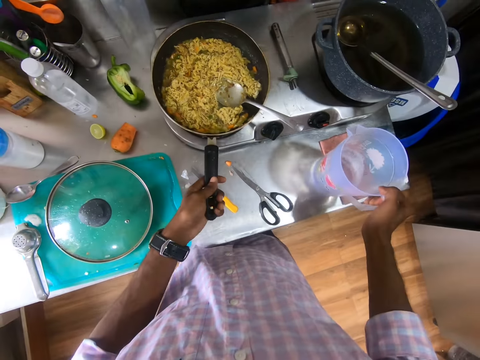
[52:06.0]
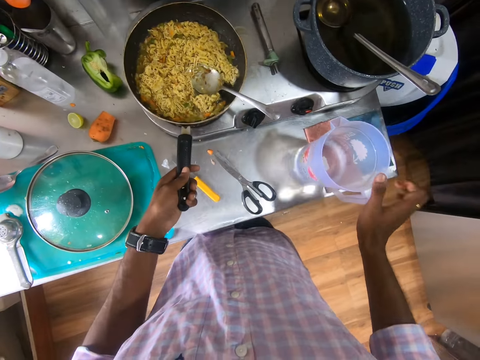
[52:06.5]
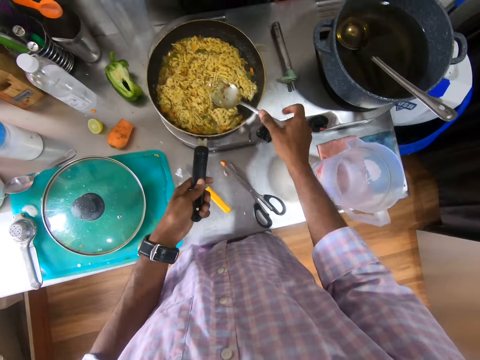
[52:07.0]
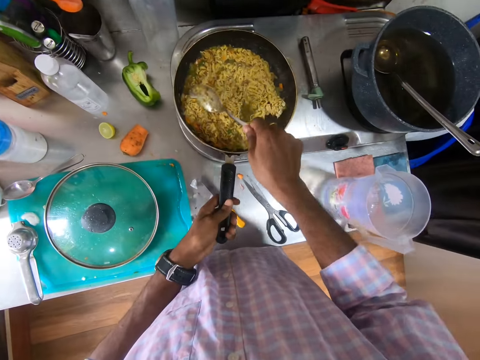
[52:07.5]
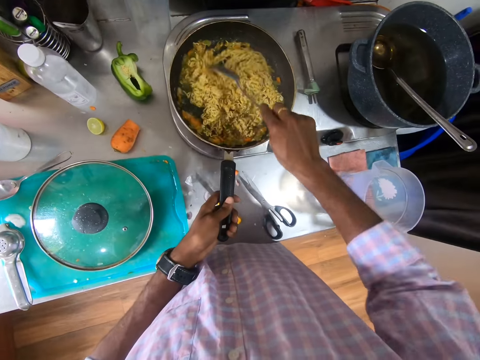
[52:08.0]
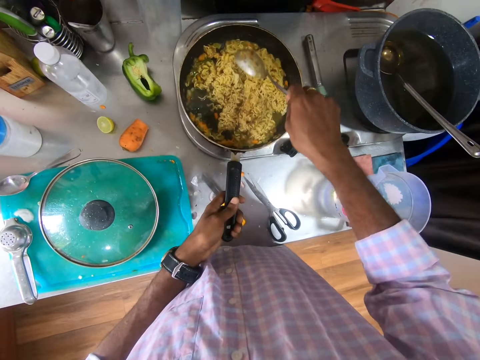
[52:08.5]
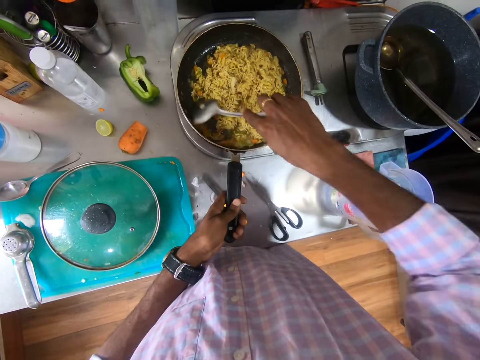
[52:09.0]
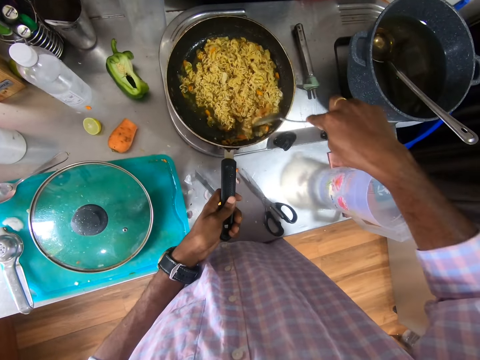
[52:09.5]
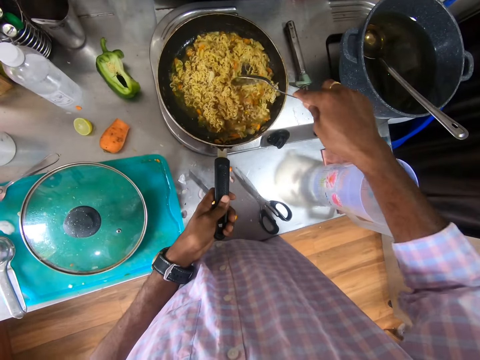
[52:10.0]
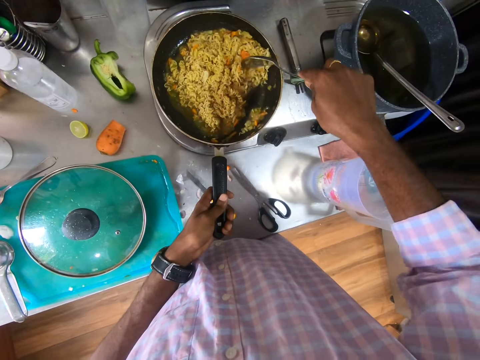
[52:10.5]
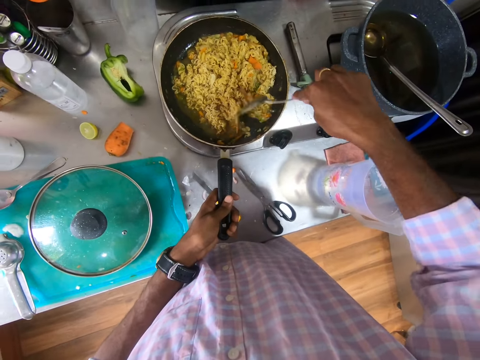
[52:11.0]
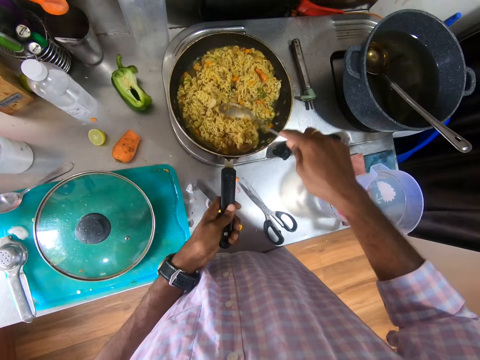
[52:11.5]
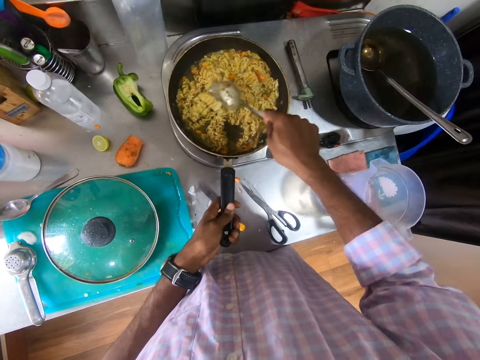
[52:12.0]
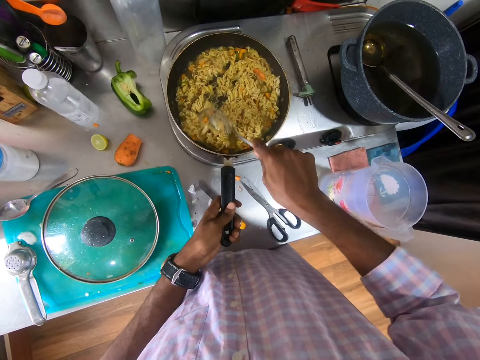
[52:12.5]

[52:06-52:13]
The camera wearer drops the jug of water on the countertop with his right hand. He stirs the noodles in the pot with the spoon in his right hand.

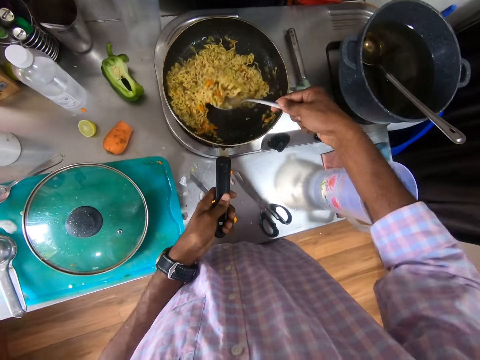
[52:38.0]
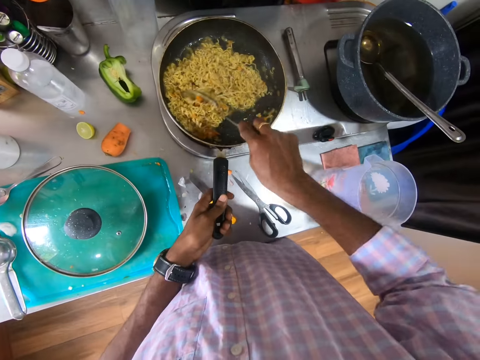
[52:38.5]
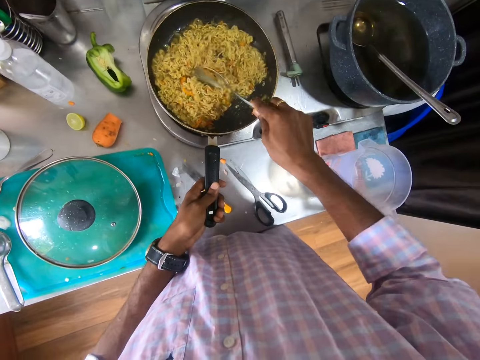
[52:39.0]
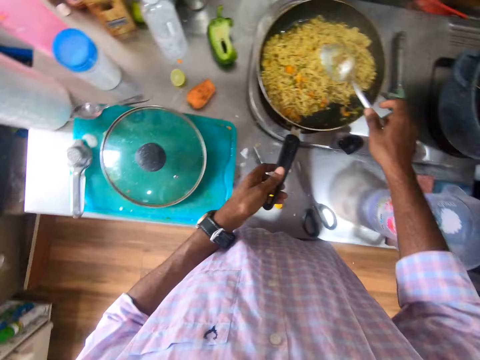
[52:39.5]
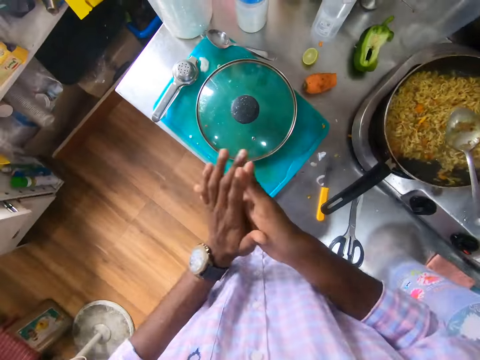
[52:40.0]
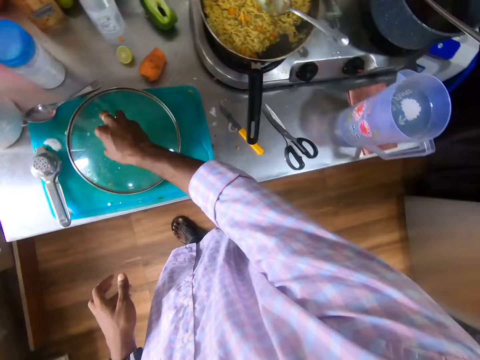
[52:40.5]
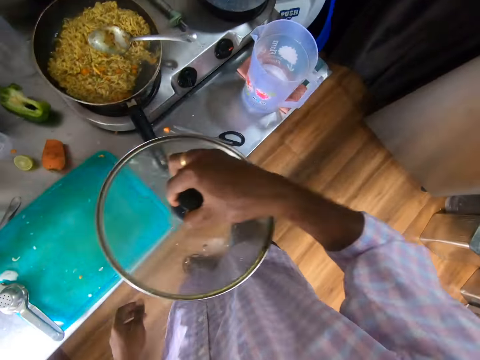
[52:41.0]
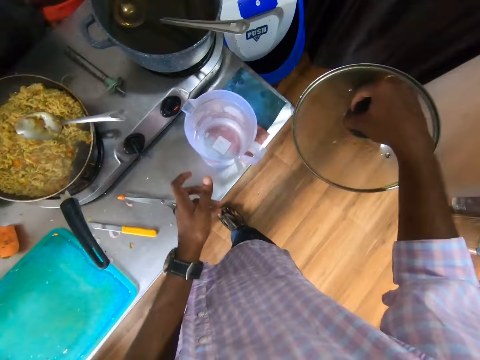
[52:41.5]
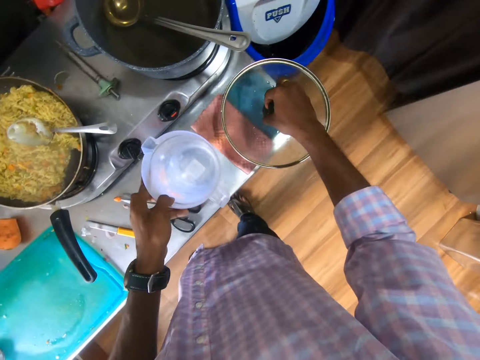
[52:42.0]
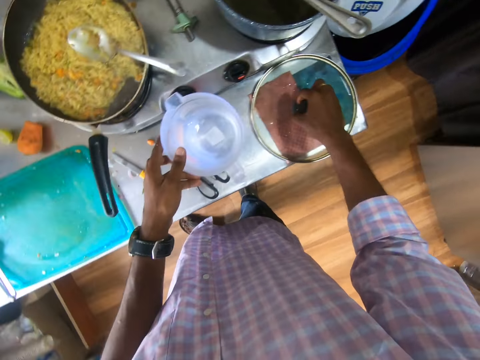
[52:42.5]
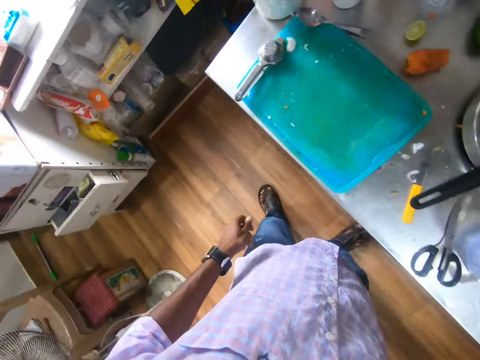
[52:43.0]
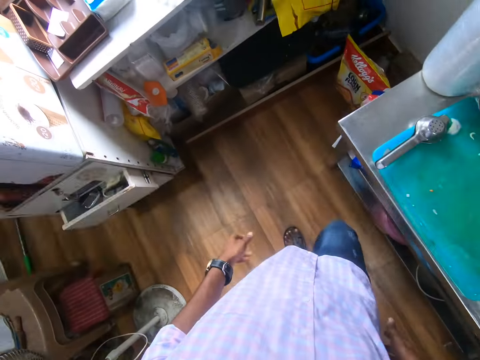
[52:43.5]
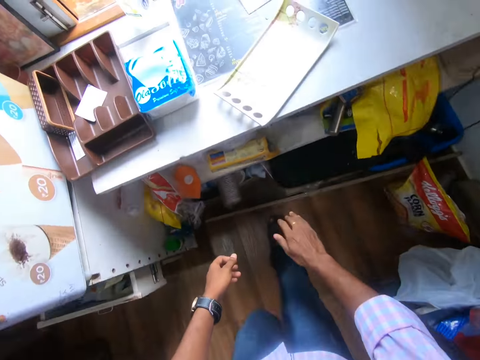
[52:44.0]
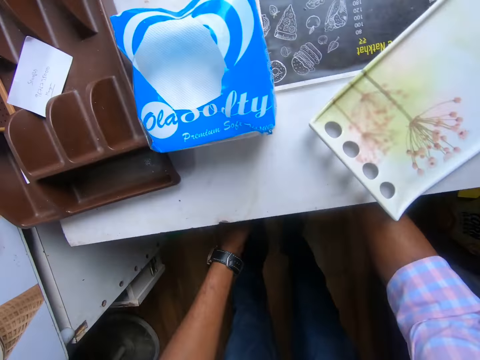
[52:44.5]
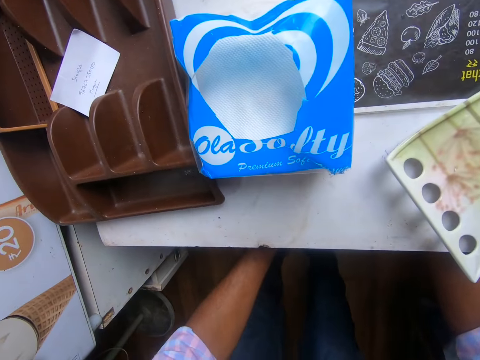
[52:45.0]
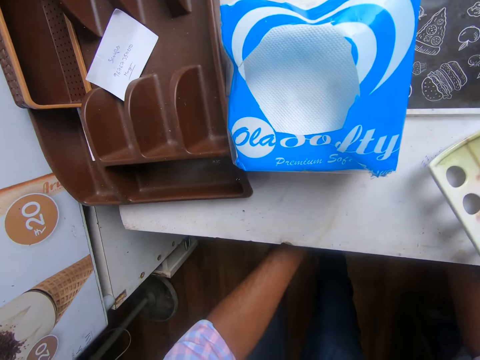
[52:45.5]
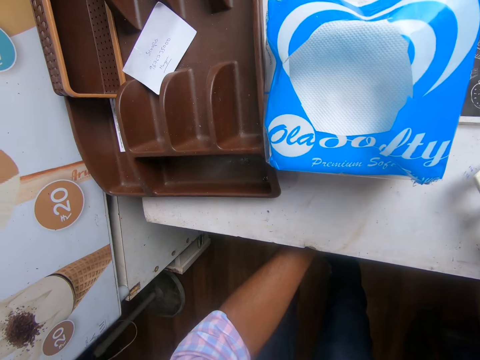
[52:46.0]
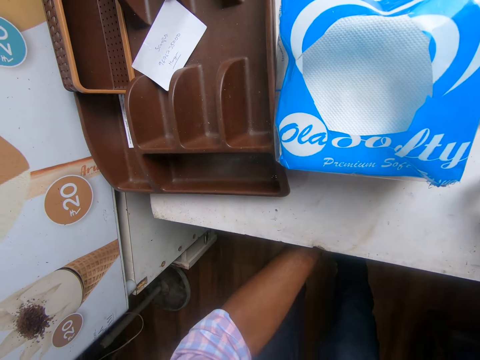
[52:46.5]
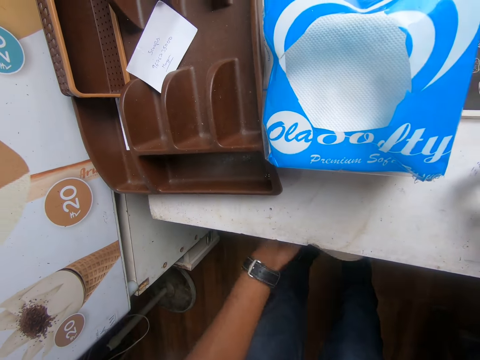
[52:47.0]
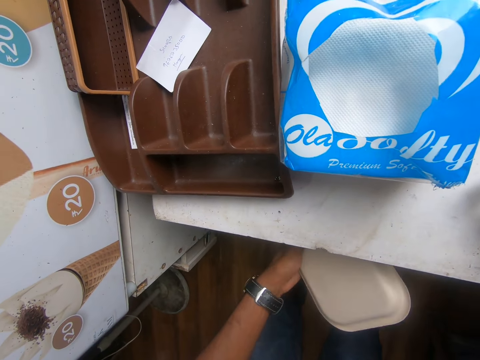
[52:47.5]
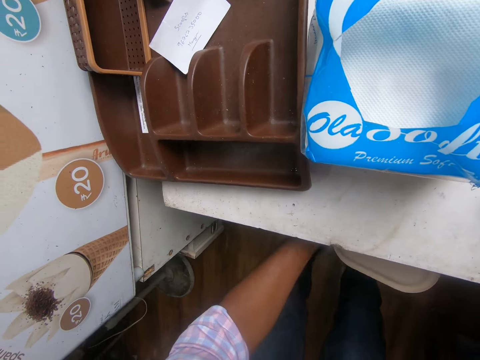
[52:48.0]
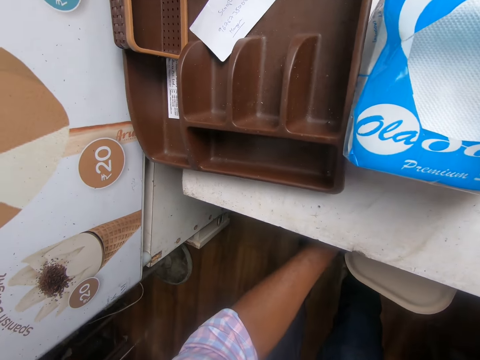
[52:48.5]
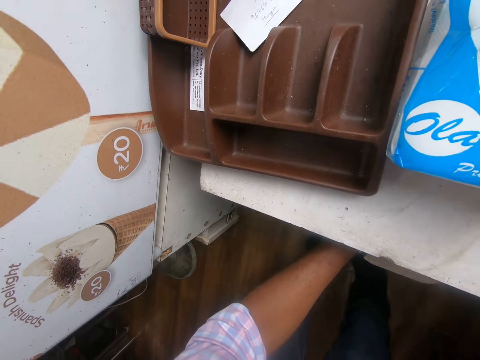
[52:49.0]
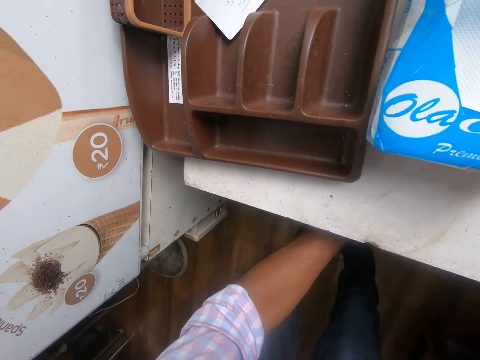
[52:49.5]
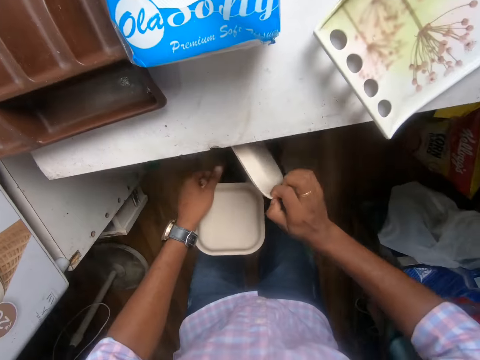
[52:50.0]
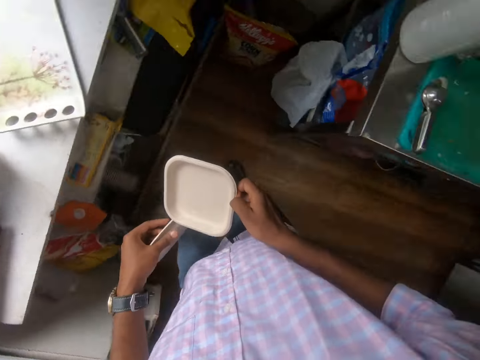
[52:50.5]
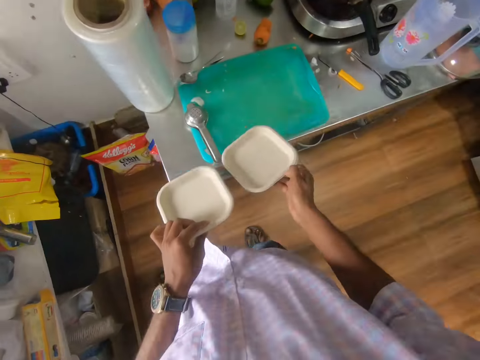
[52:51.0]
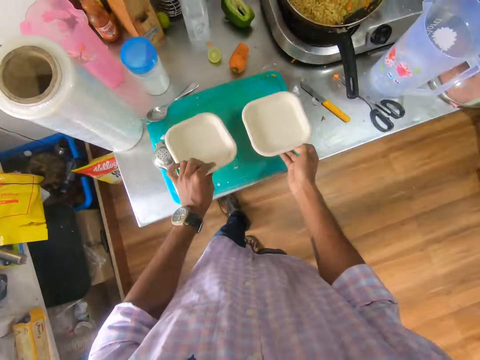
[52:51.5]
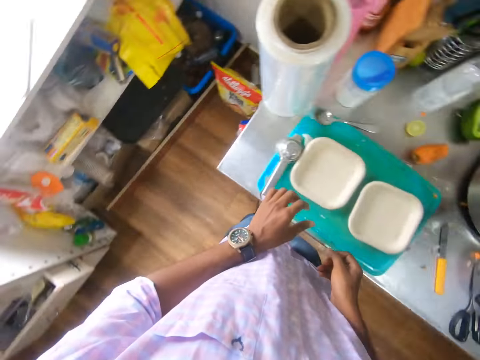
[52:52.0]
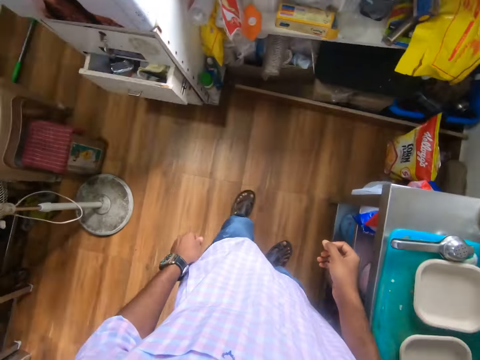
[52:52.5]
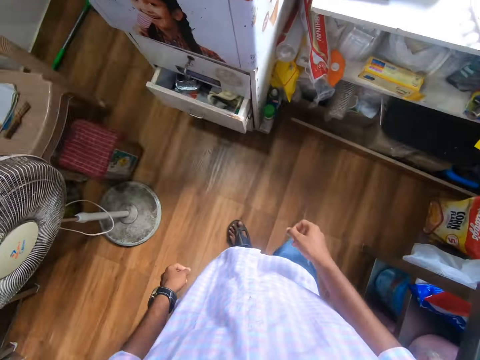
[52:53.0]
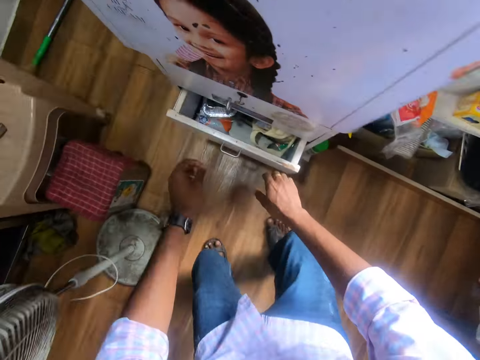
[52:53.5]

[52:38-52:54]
The camera wearer drops the spoon in the pot on the cooker with his right hand. He dusts both hands. He picks the cover of the pot from the board with his right hand. He moves the lid cover. He moves the jug of water on the countertop with his left hand. He drops the cover on the countertop with his right hand. He picks plates from a shelf or kitchen drawer under the table with both hands. He drops the plates on the board with both hands.

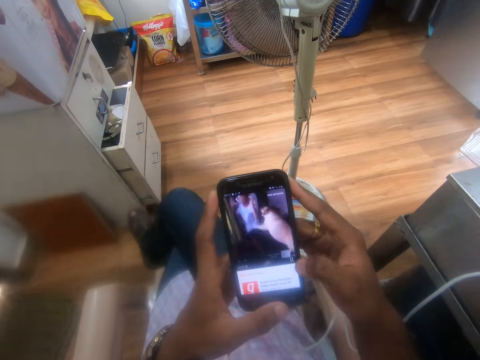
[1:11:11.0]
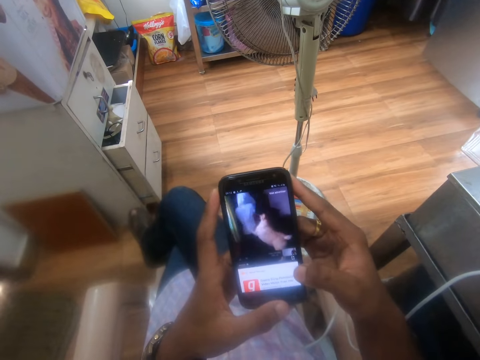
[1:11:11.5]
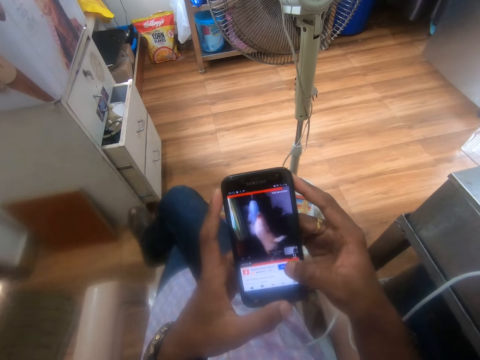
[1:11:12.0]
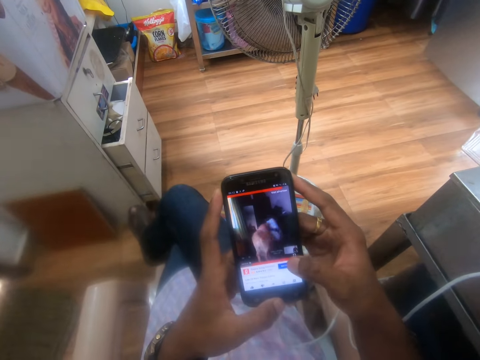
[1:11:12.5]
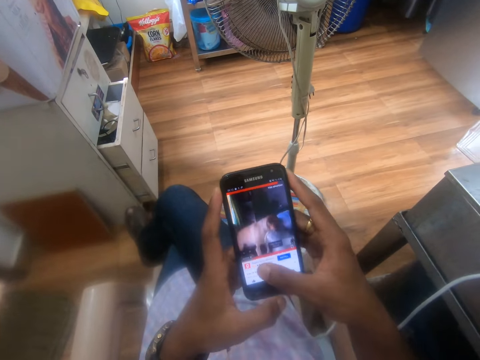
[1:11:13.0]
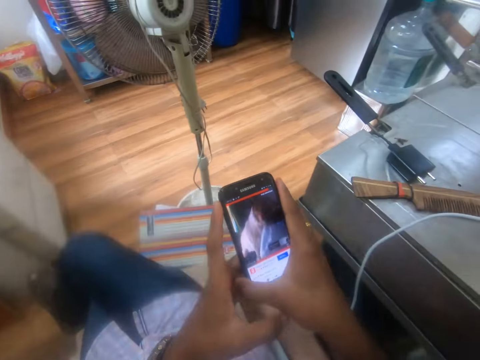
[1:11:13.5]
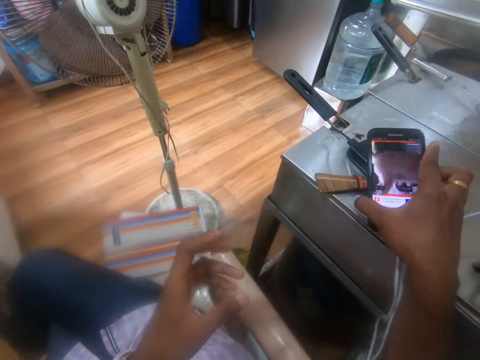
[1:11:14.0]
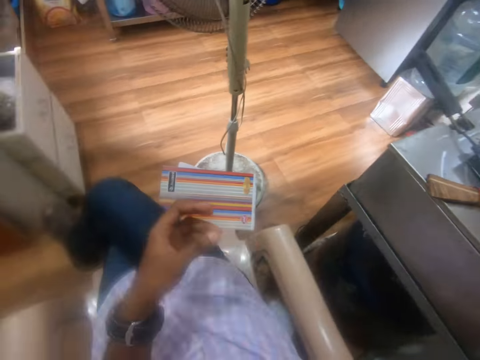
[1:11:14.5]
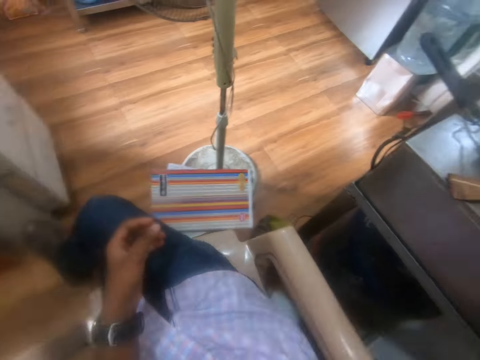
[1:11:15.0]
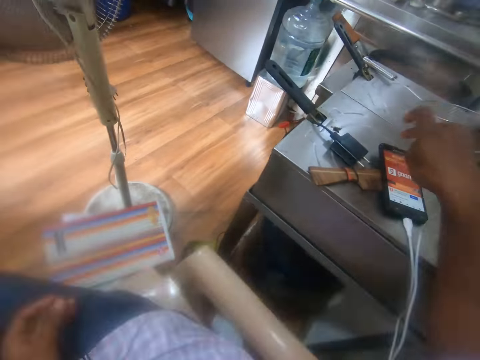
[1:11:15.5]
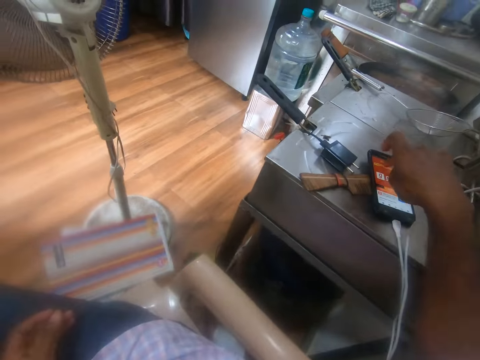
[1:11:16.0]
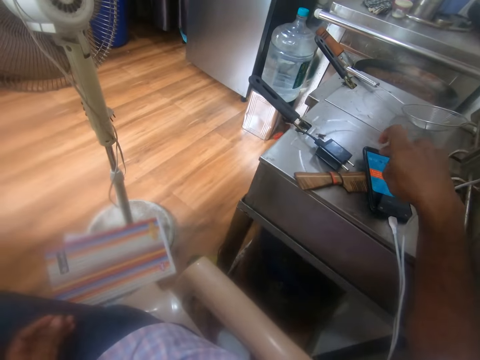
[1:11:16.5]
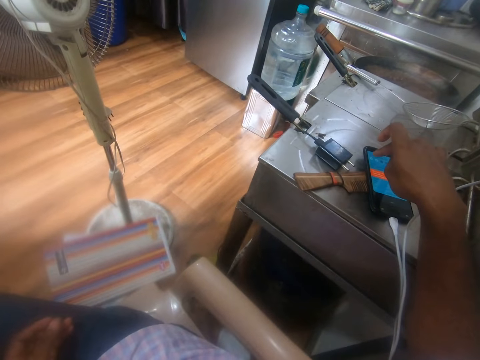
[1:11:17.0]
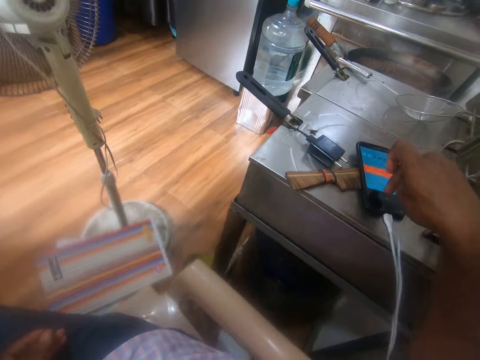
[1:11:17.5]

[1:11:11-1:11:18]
The camera wearer passes the phone in his left hand to his right hand. He drops the phone in his right hand on the shelf or table. He operates the phone on the shelf with his right hand.
